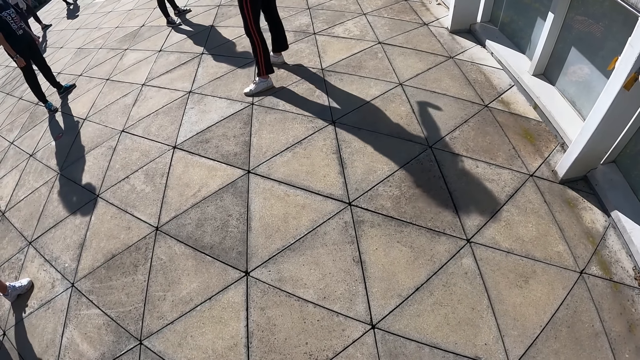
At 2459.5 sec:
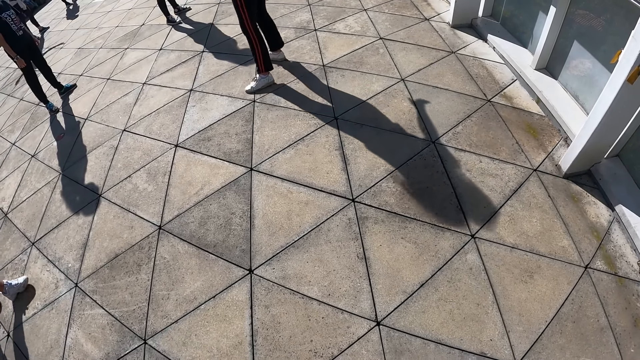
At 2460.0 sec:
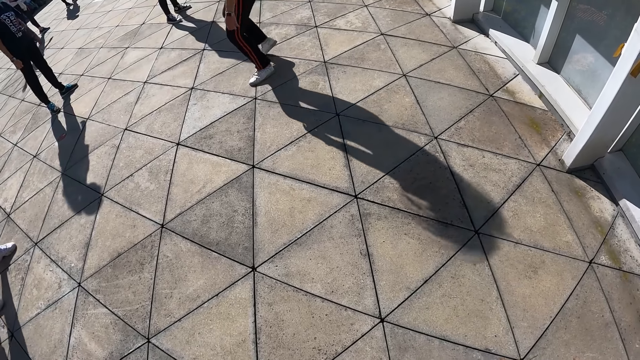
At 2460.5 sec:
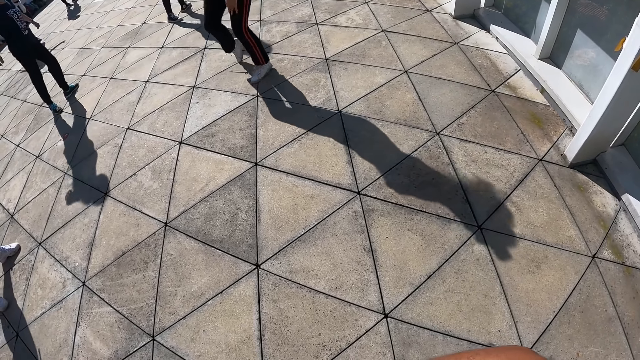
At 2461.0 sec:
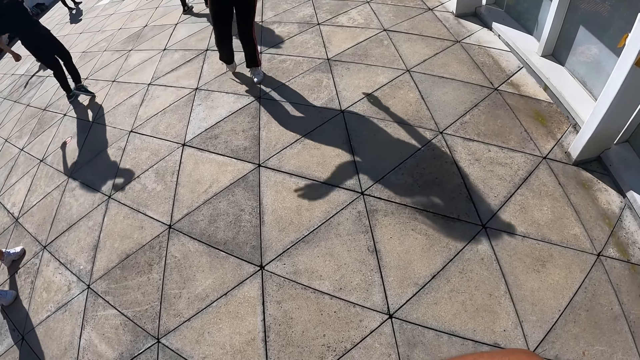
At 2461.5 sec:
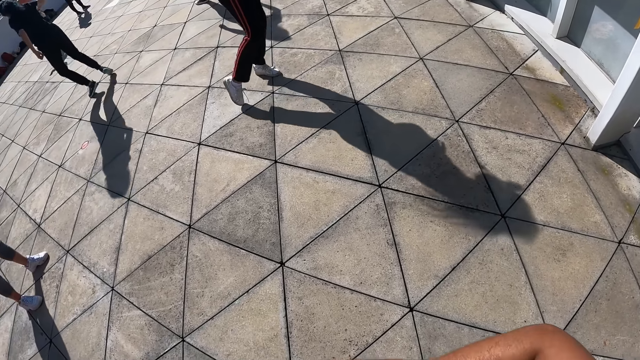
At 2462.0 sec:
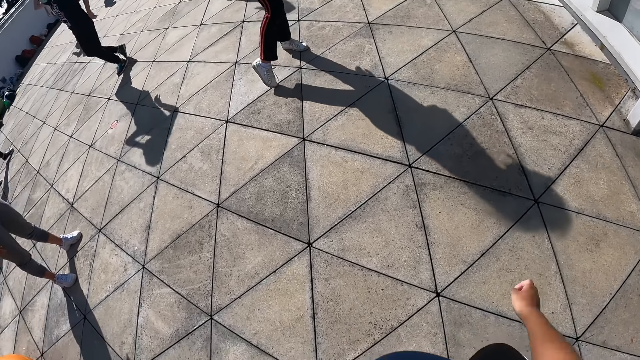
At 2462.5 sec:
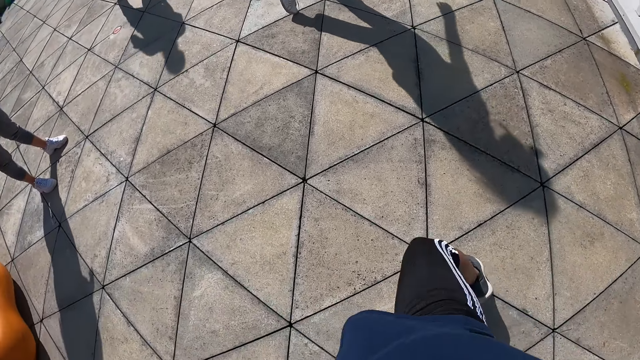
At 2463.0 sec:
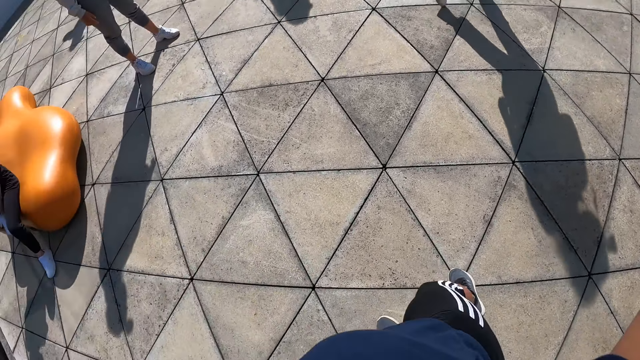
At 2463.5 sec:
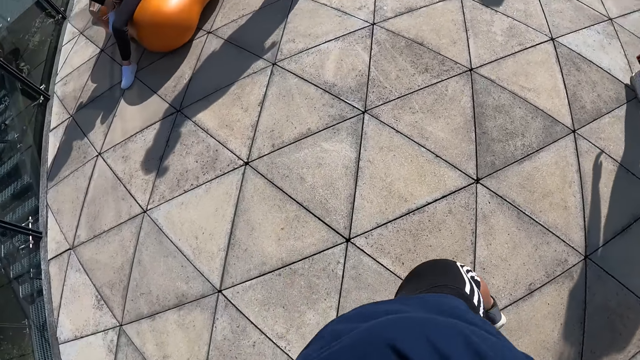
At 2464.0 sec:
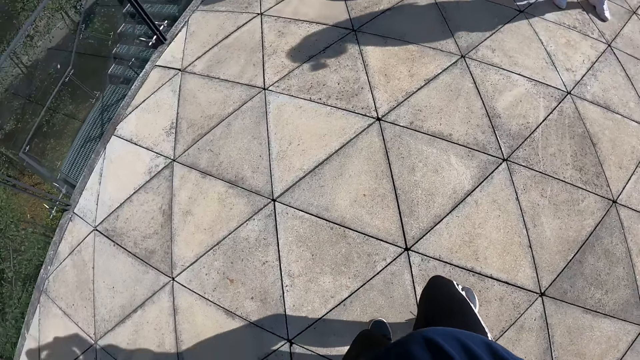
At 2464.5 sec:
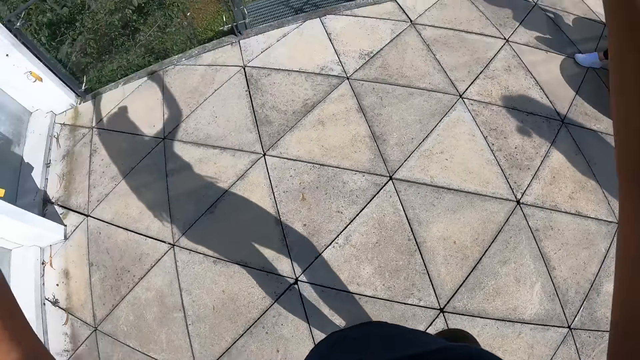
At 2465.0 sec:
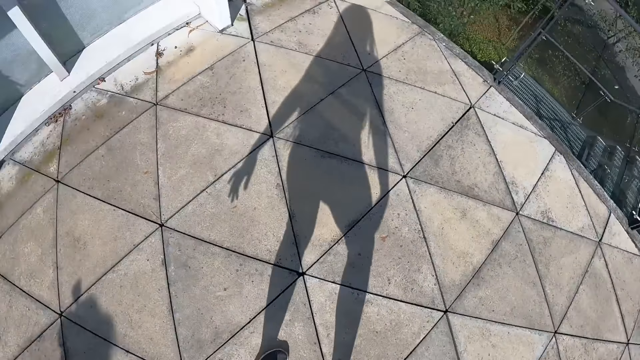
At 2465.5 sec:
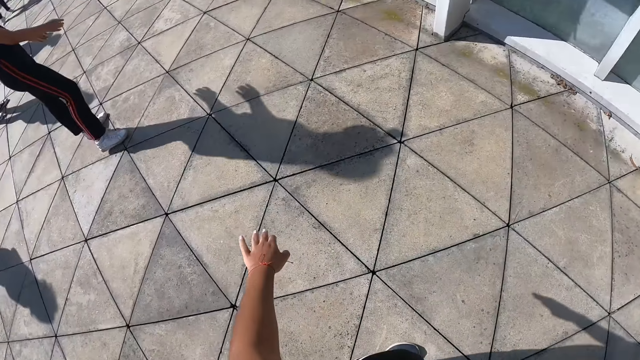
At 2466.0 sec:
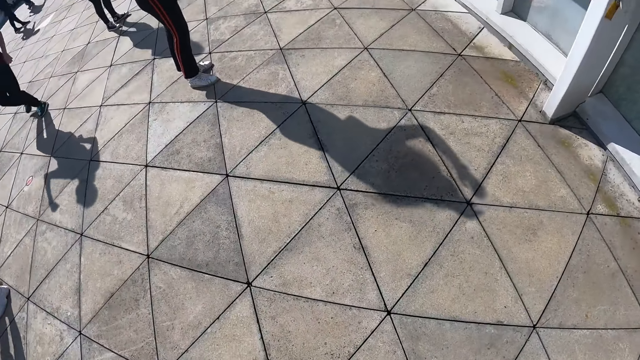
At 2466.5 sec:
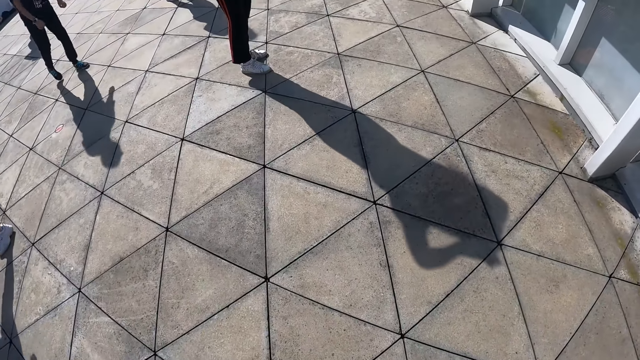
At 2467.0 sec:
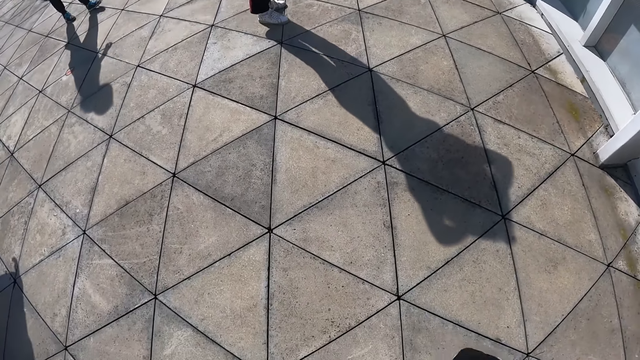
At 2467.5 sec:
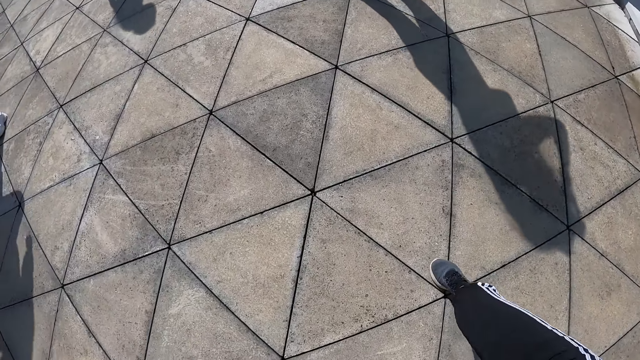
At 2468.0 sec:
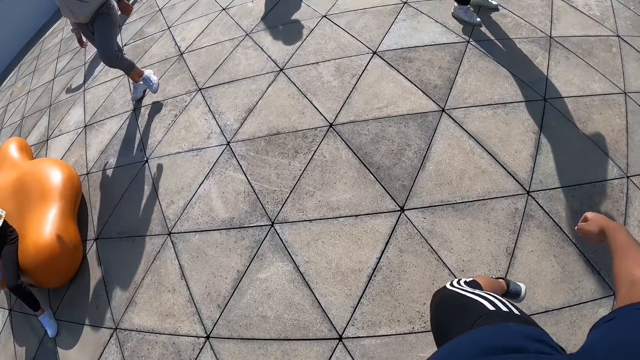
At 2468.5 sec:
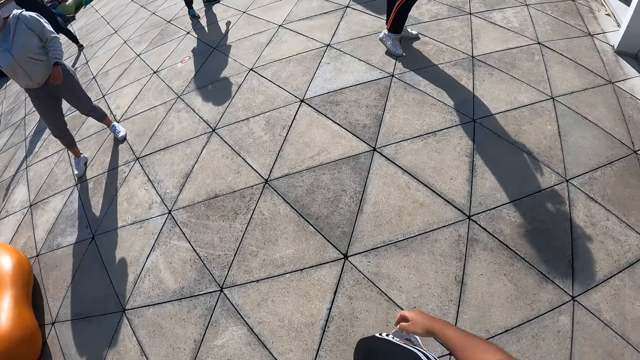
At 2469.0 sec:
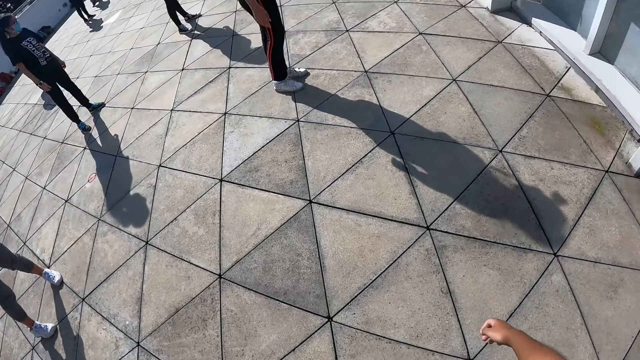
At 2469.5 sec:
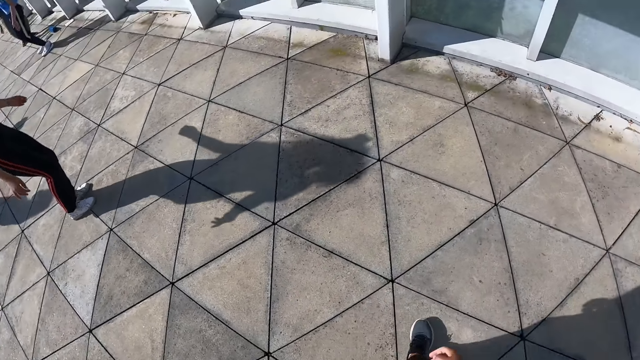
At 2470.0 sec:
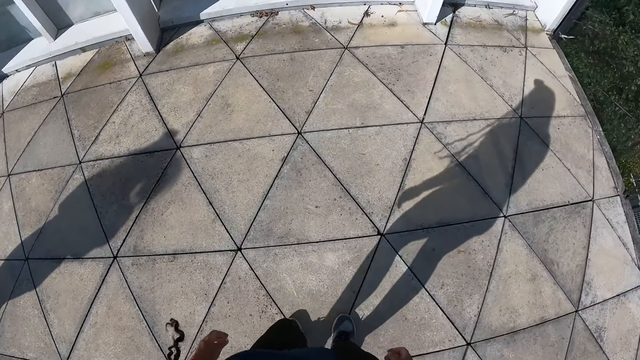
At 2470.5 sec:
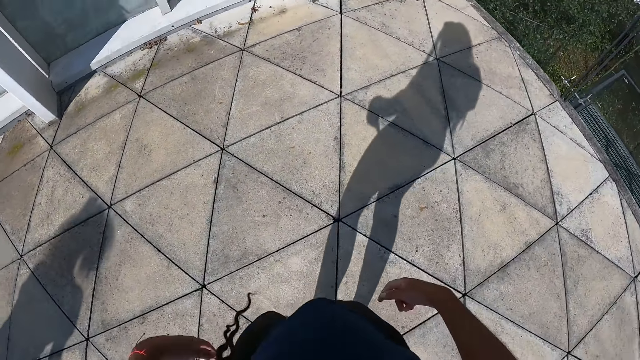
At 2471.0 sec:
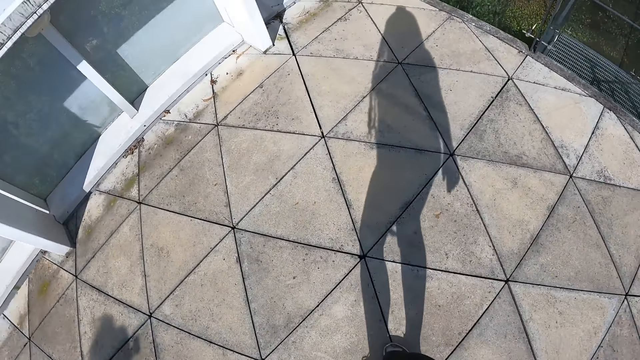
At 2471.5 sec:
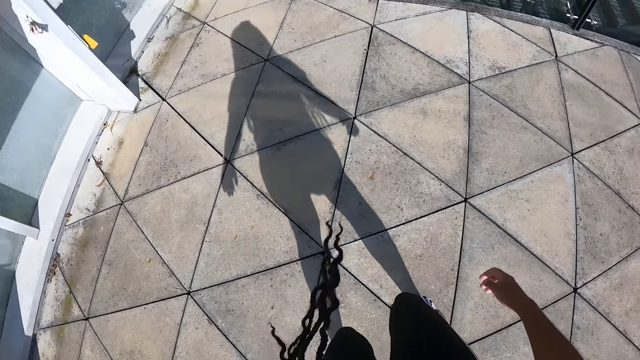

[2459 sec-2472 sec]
The first person dances. The camera wearer dances on the balcony. The other person dances.

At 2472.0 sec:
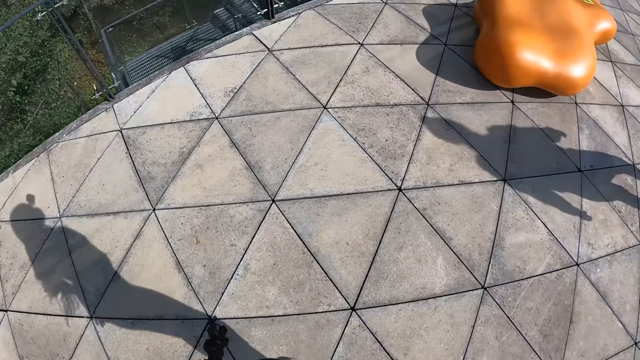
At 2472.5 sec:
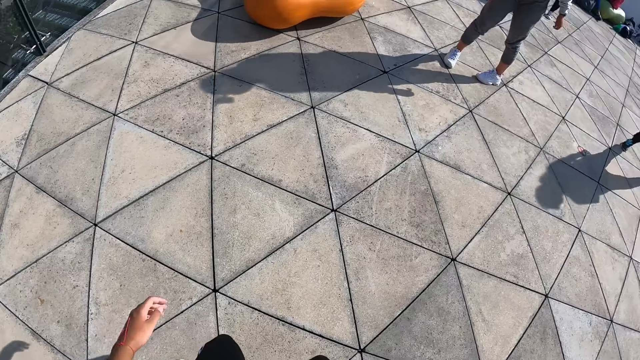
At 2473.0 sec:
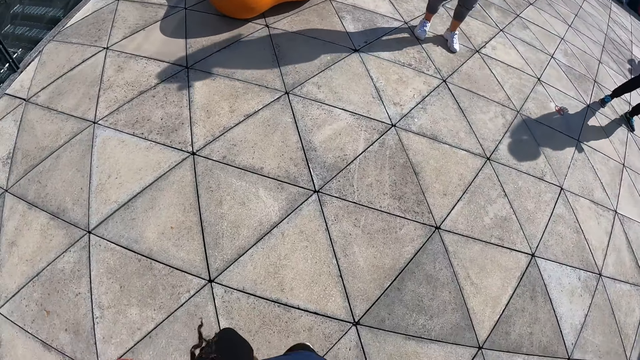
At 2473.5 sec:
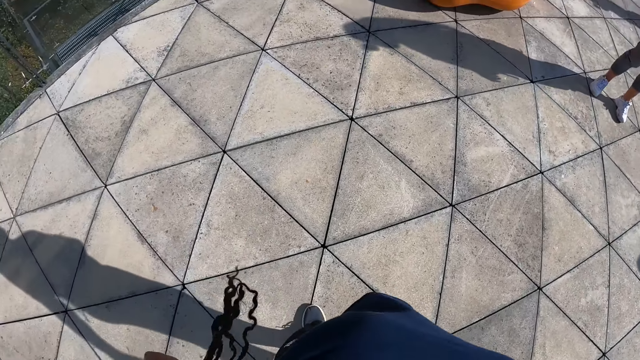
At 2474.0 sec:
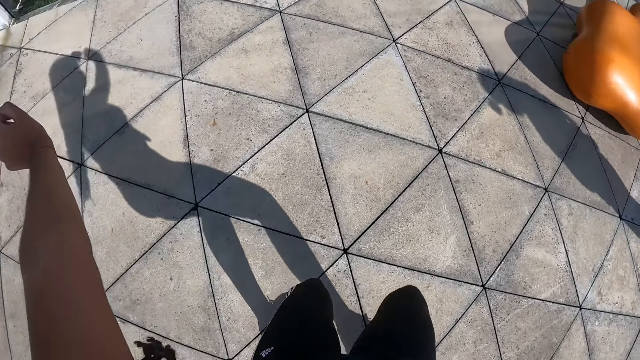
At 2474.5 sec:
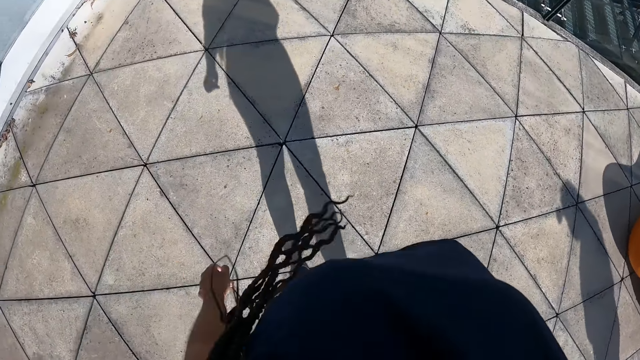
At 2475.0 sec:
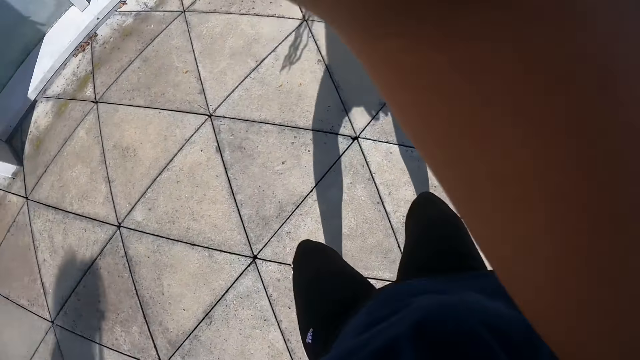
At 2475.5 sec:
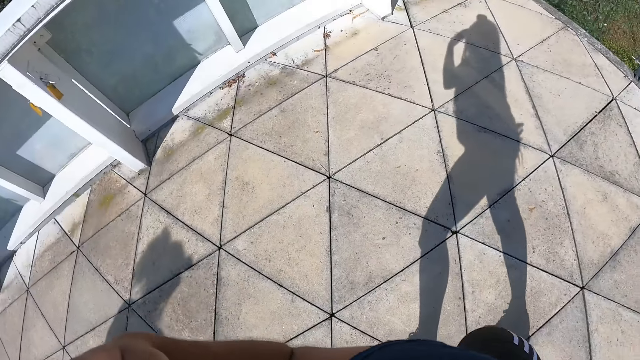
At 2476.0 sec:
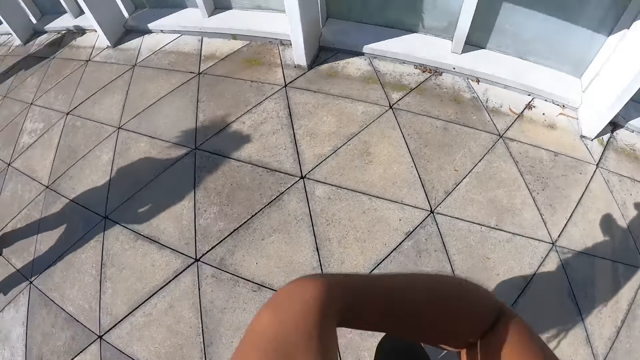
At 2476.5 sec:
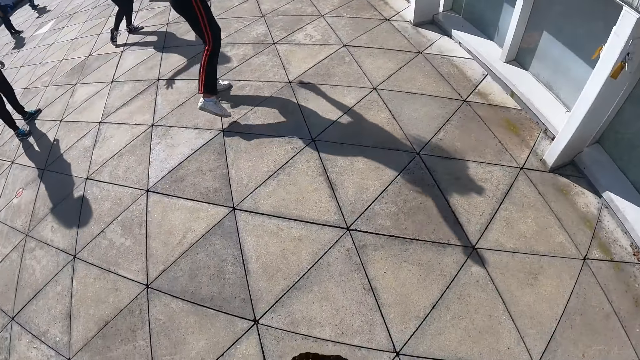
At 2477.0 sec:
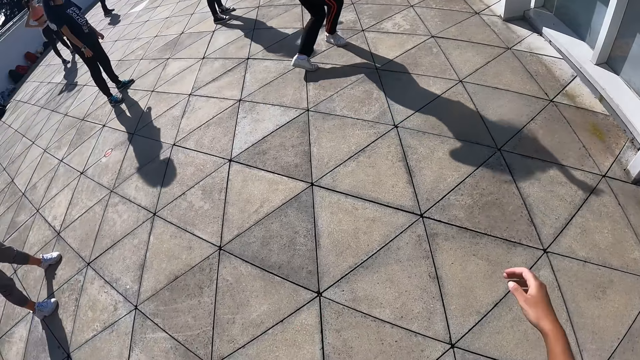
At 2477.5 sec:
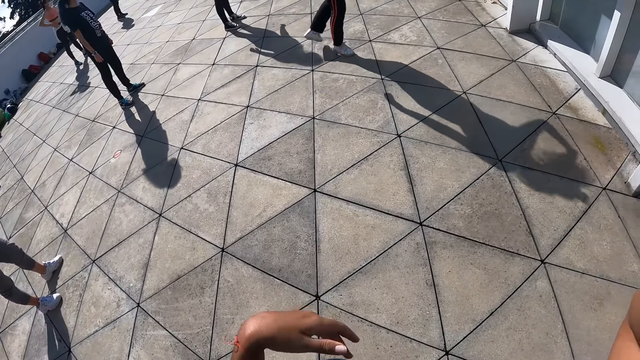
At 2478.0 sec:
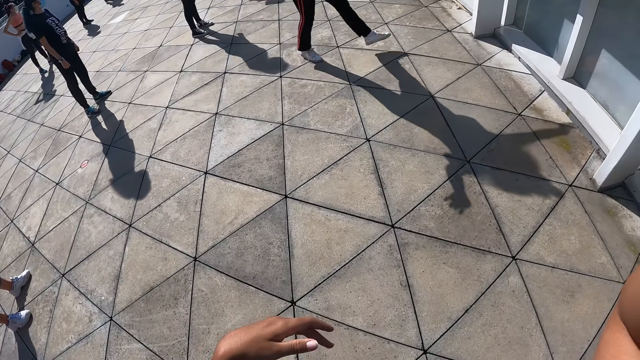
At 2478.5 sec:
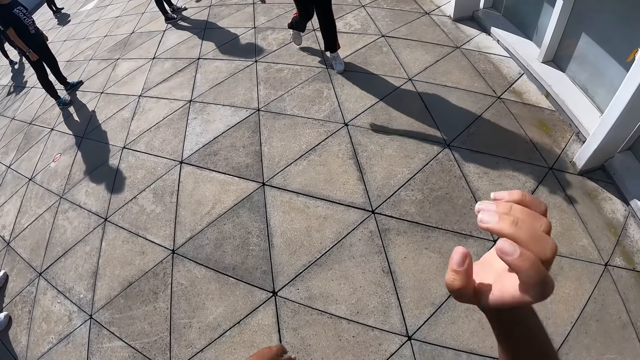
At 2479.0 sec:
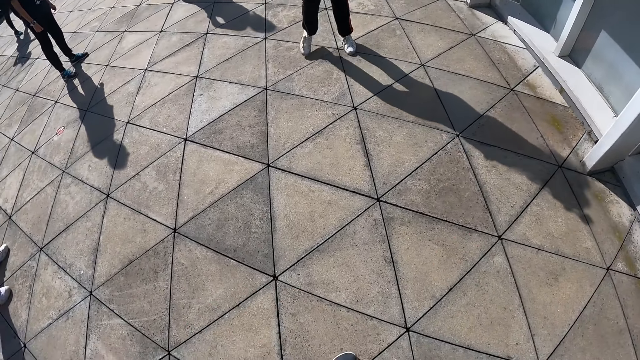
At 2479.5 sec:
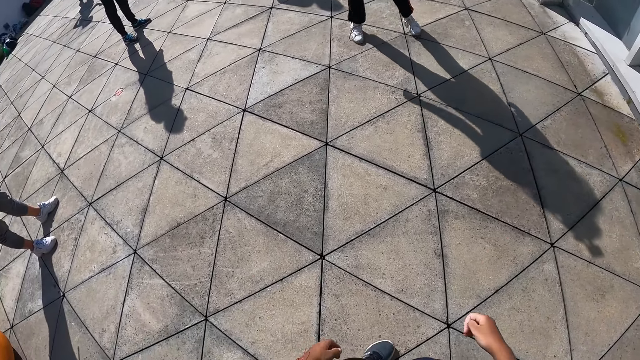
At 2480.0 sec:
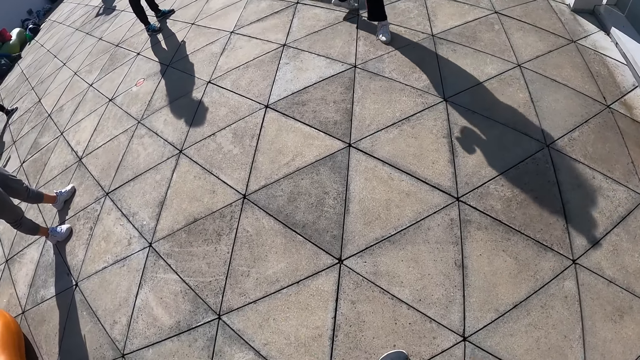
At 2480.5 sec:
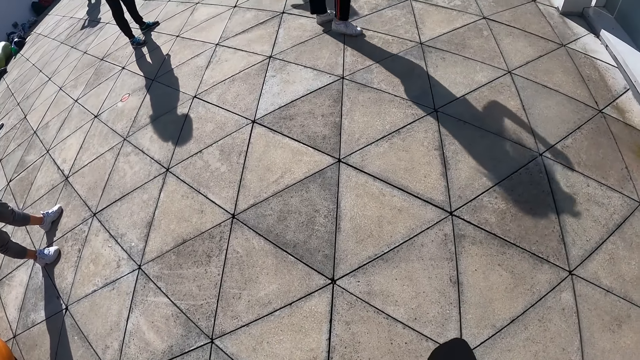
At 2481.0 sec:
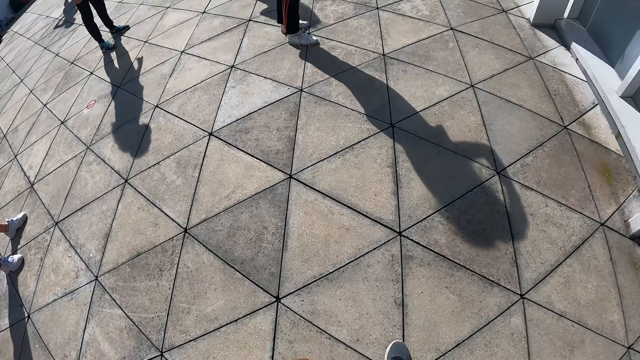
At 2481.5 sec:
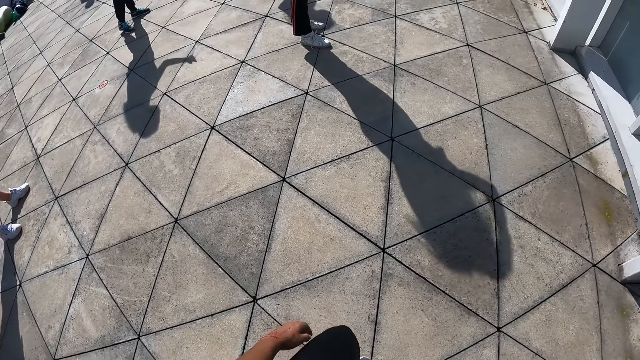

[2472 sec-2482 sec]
The camera wearer turns round. A woman dances on the balcony. The camera wearer dances.
